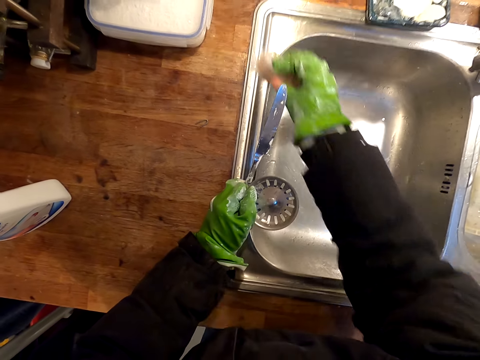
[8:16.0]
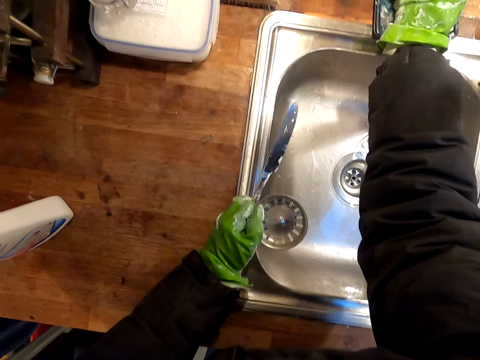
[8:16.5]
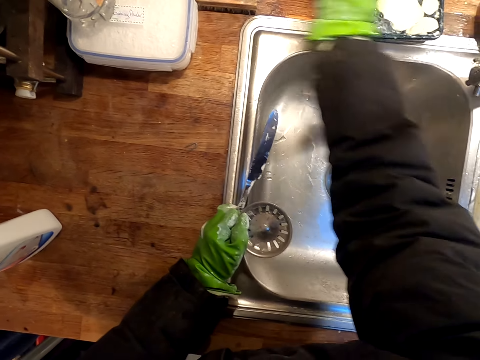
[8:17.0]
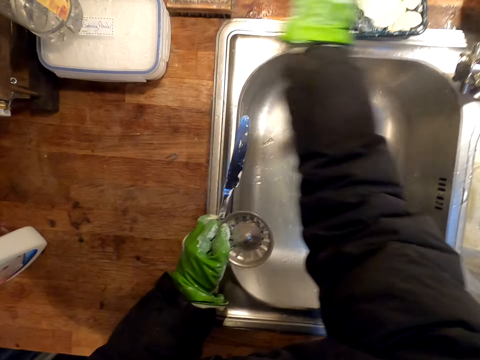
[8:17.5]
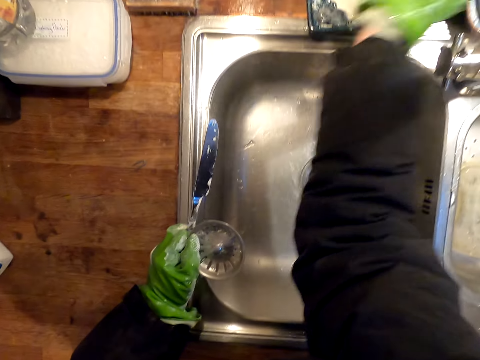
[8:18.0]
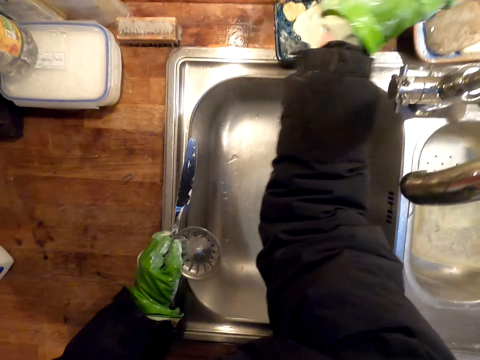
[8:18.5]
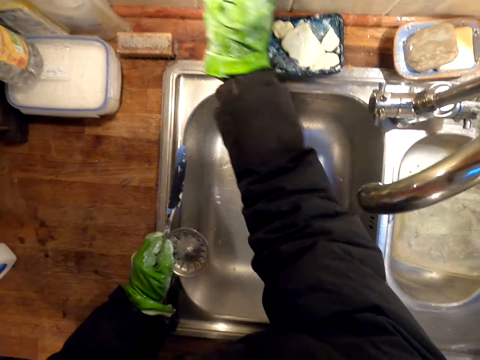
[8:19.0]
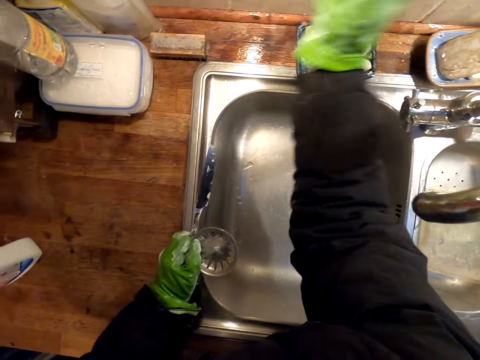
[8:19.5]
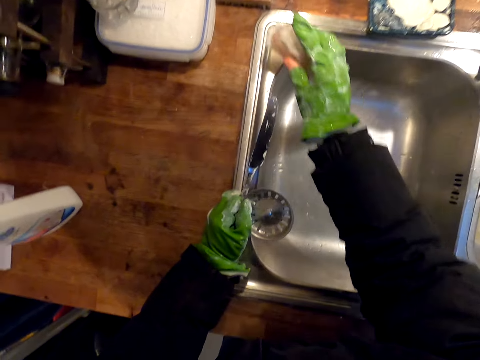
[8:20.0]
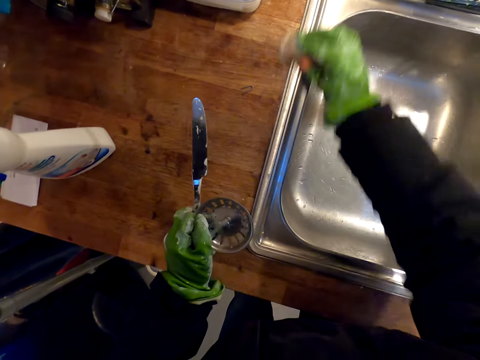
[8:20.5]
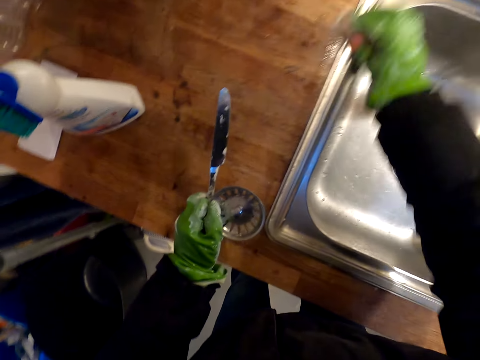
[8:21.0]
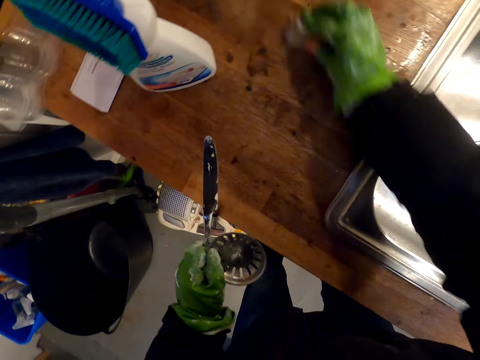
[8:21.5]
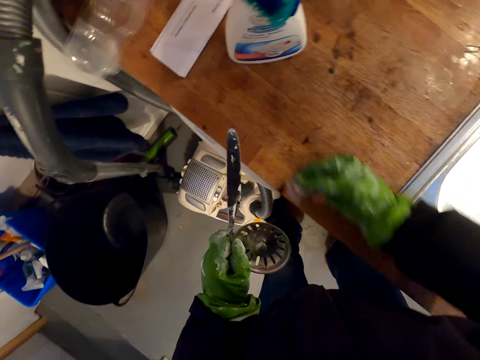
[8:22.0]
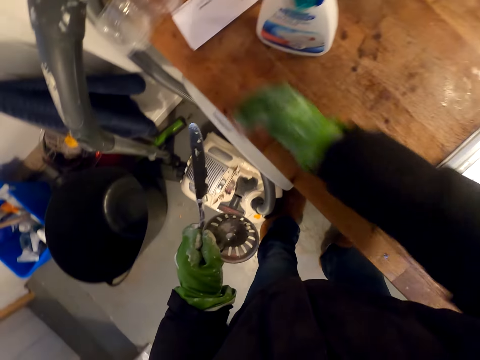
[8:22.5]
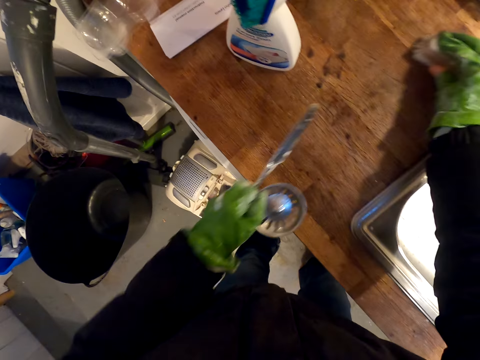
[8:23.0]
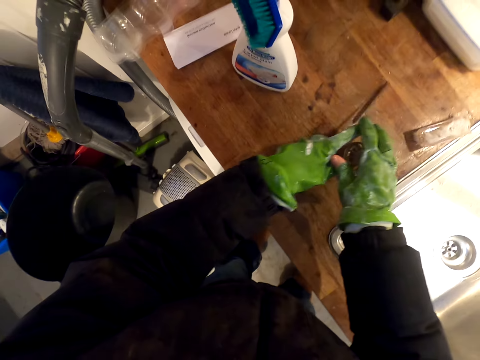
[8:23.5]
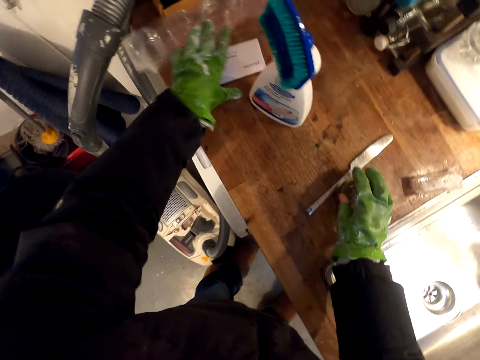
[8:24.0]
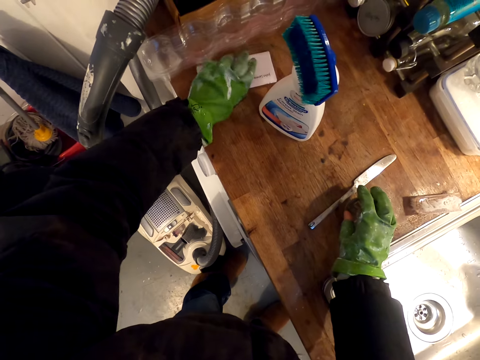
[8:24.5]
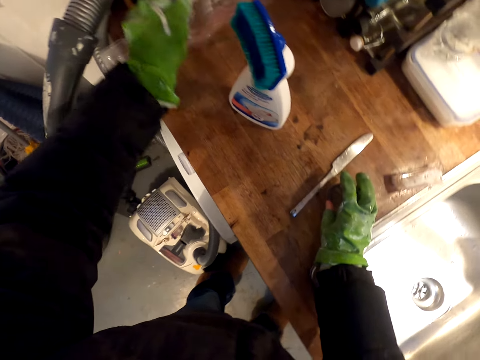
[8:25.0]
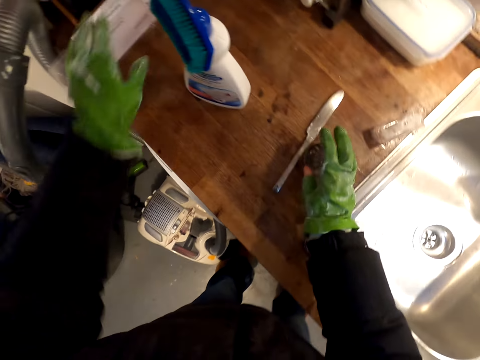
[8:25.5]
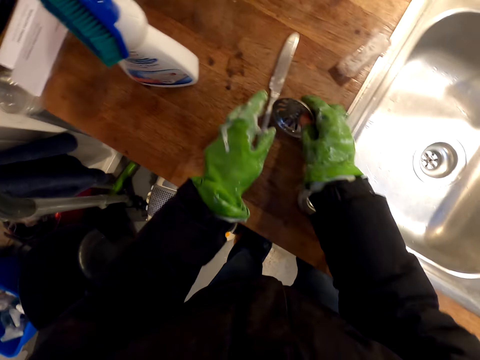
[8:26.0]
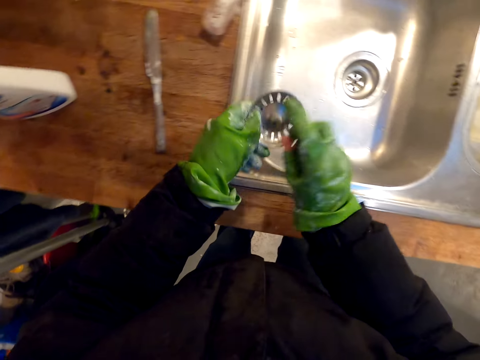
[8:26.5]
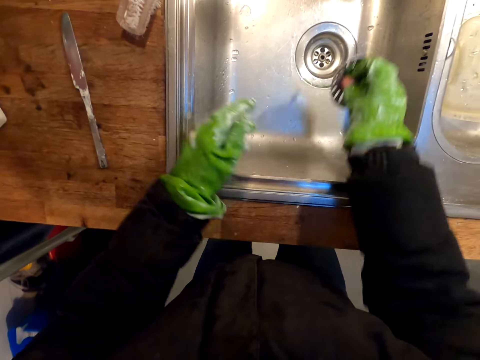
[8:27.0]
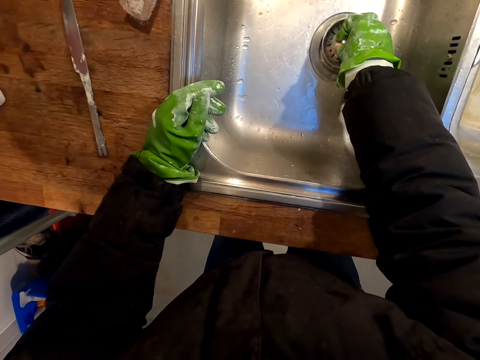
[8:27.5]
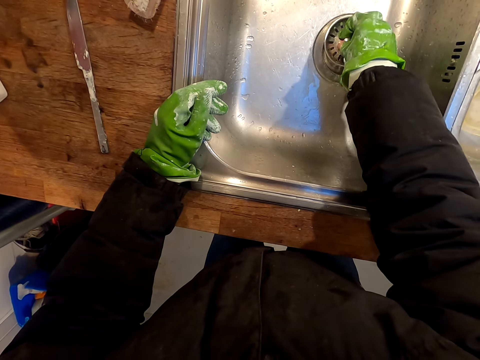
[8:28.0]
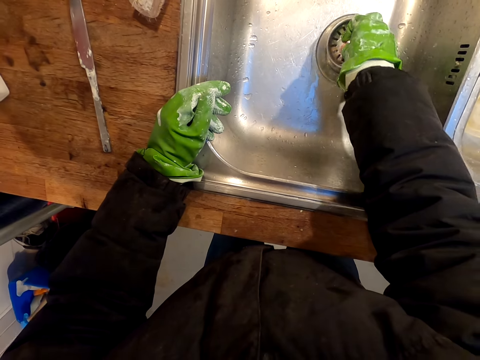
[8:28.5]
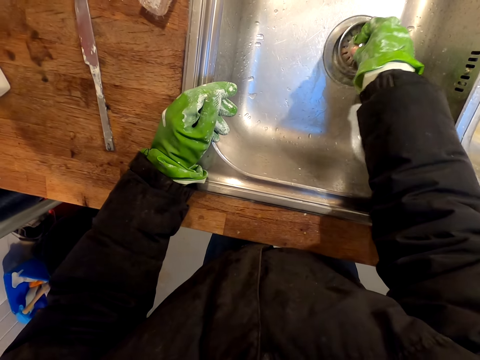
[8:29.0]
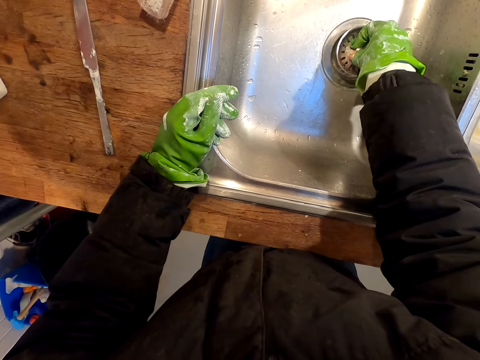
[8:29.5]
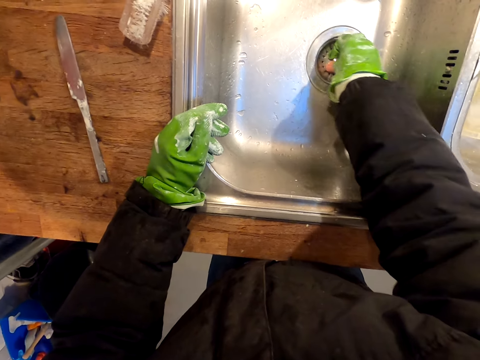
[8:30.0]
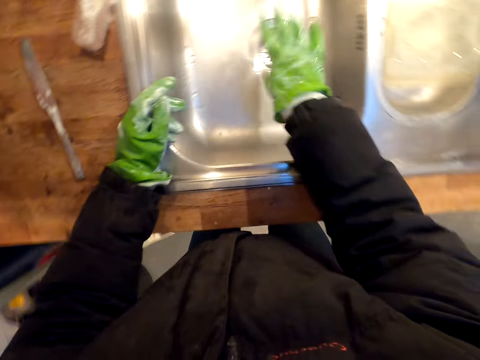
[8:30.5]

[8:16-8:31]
The camera wearer scrubs the sink. They scrub the tiles. They scrub the counter. They put the brush on the counter. They put the knife on the counter. They pick up a paper. They pick up a drainage sieve. They put the drainage sieve on the sink. They cover the sink.

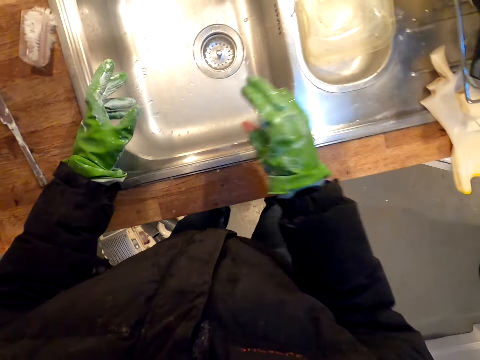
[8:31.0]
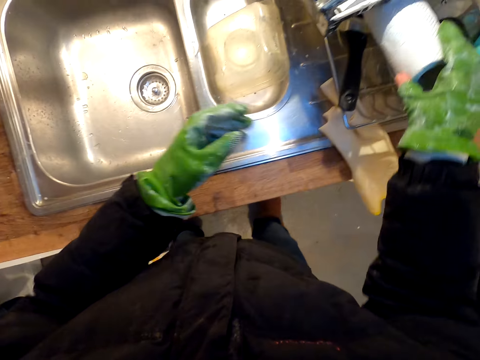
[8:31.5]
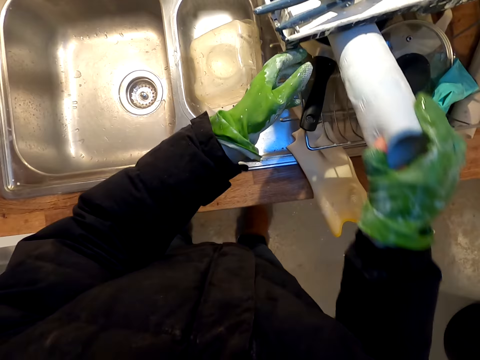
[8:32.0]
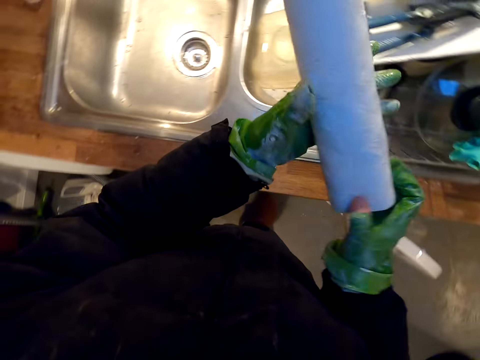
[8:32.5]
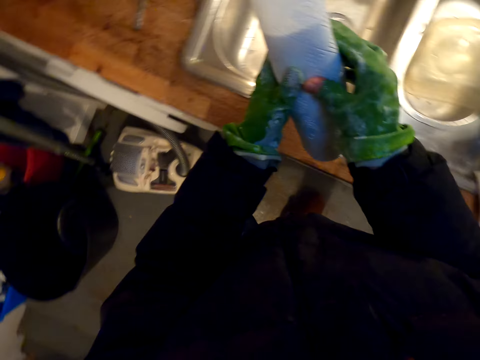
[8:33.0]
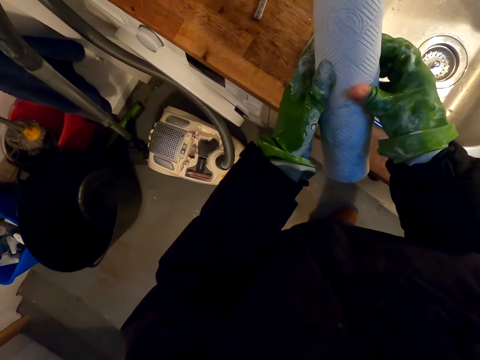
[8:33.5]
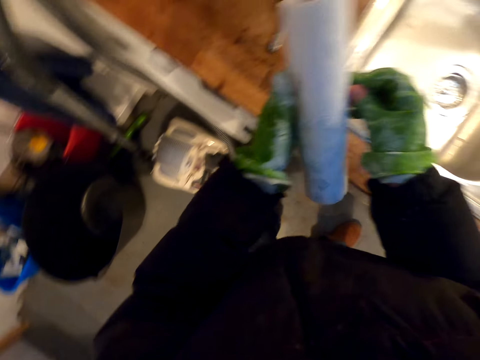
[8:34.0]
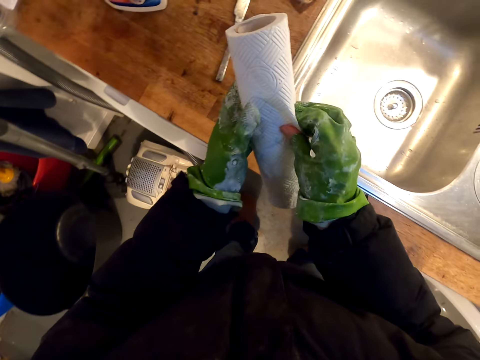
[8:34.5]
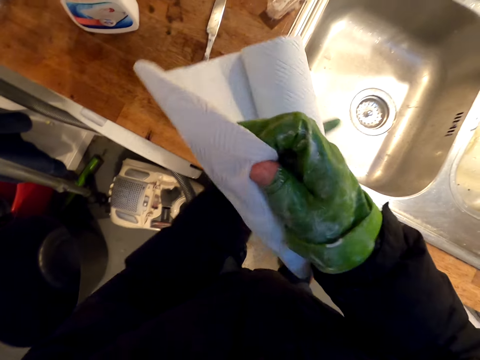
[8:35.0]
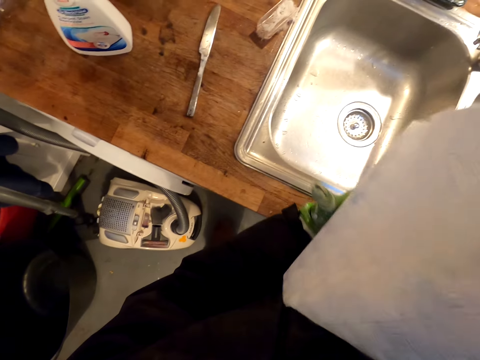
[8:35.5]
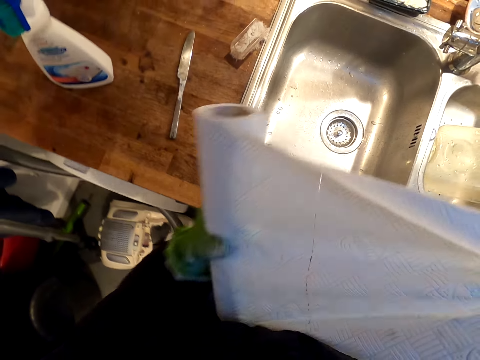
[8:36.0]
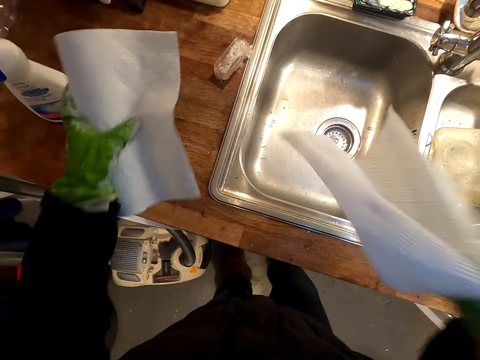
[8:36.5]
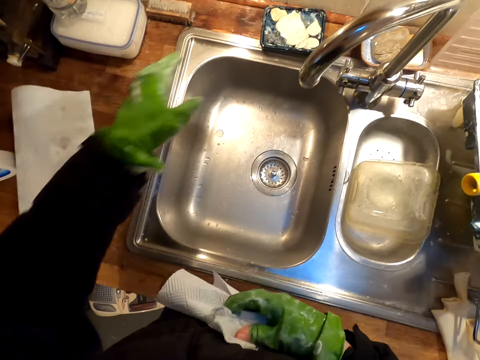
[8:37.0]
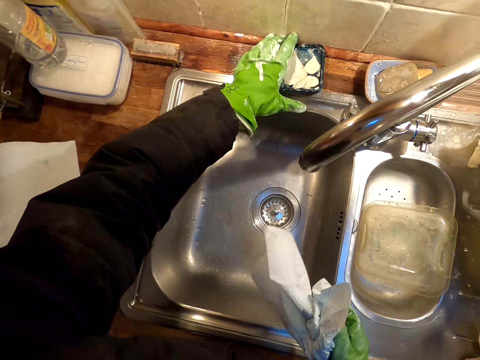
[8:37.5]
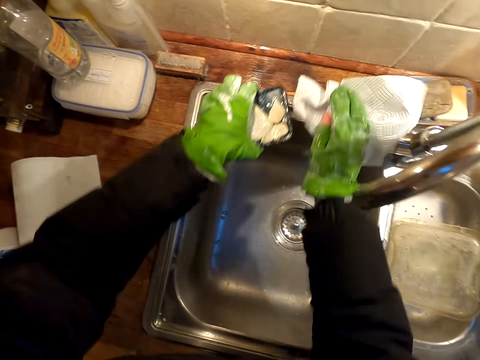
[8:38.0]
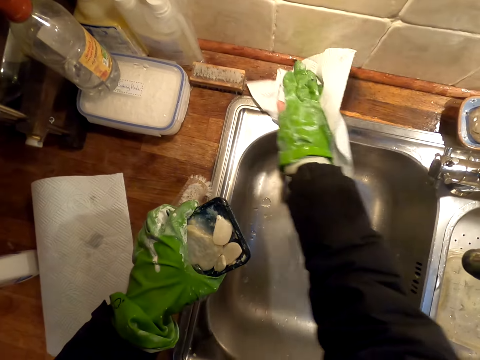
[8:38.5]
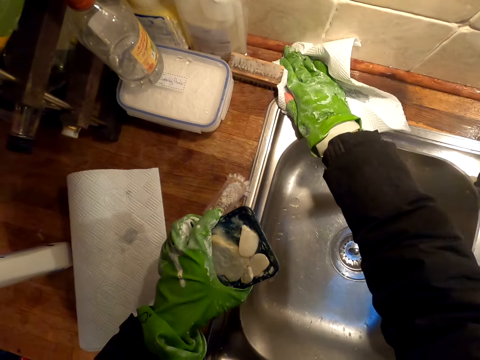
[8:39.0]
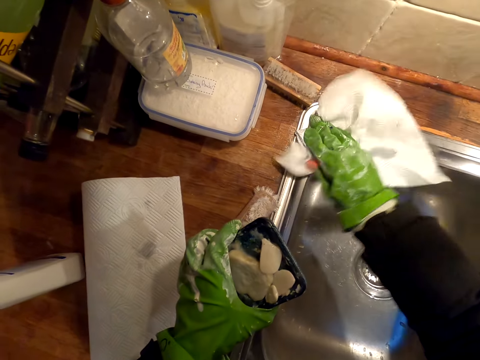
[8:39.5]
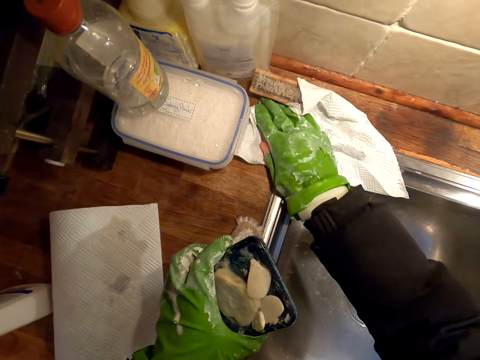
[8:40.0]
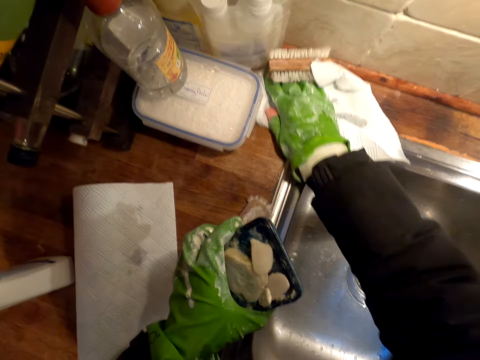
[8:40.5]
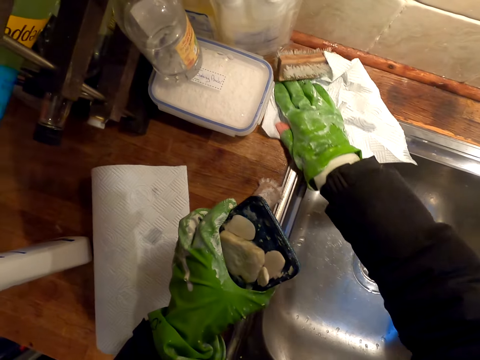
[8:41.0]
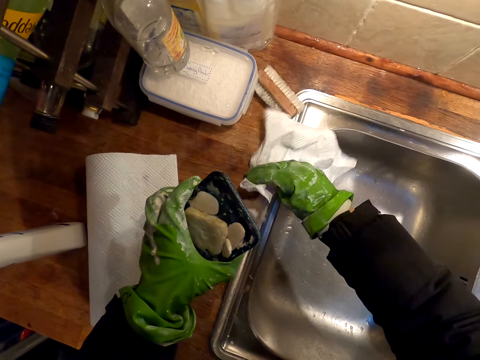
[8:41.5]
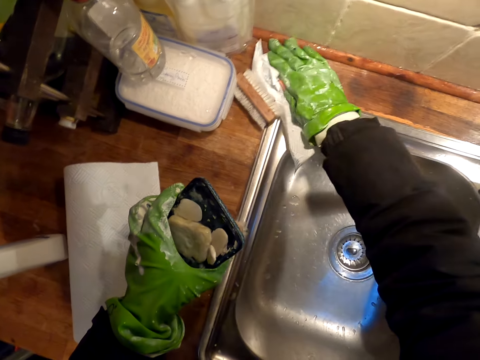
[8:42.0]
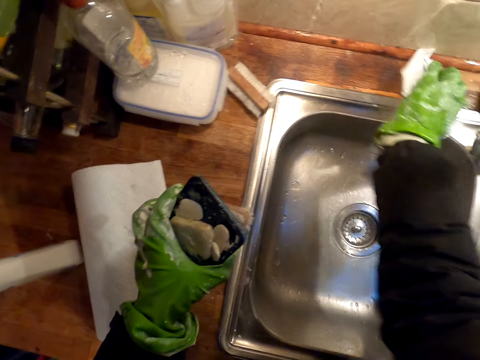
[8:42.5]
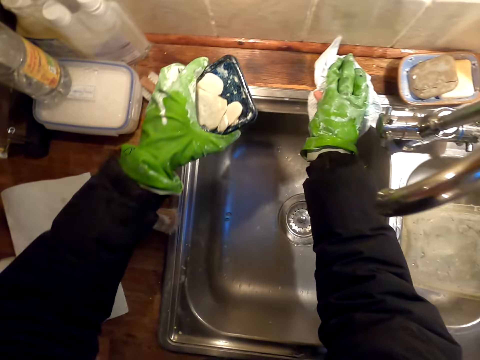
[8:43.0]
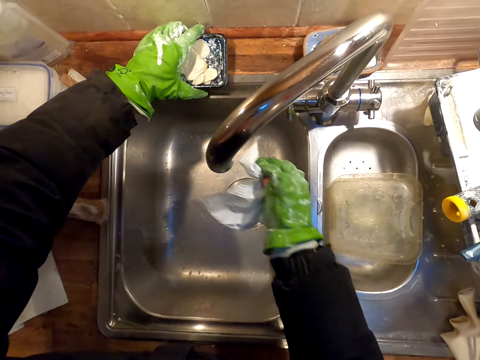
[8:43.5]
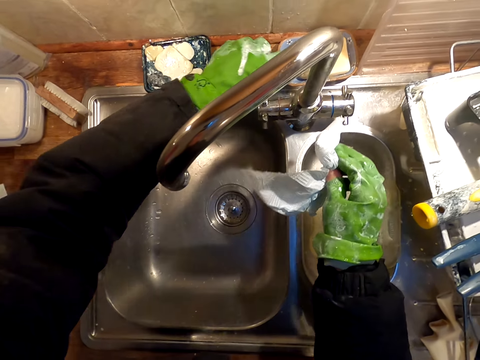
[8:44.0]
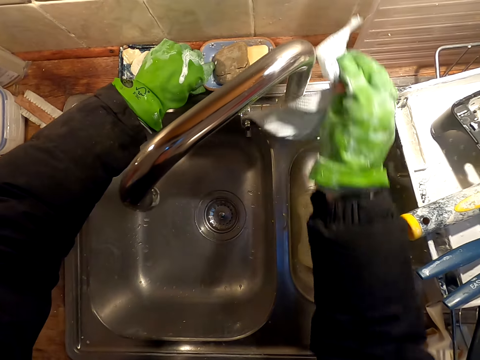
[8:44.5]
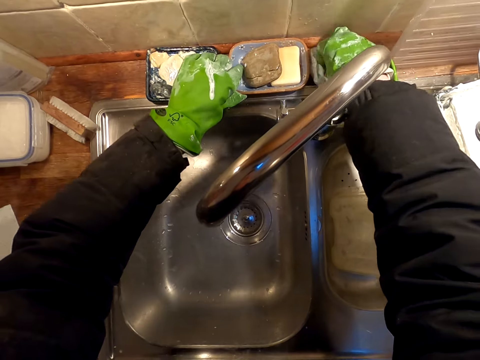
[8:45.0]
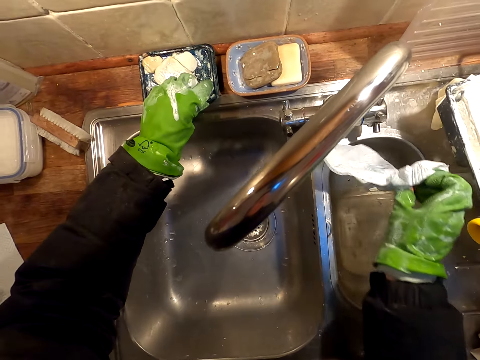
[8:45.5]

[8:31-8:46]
The camera wearer picks up a paper towel or wipe. They unroll the paper towel. They remove the wipe. They cut the paper towel. They wipe the sink. They pick up a soap dish. They wipe the counter. They put the soap dish on the counter.
